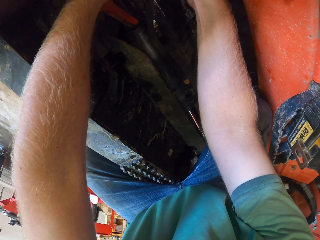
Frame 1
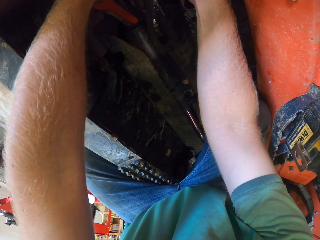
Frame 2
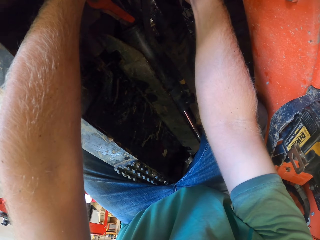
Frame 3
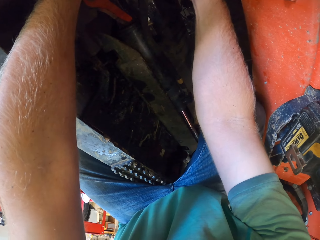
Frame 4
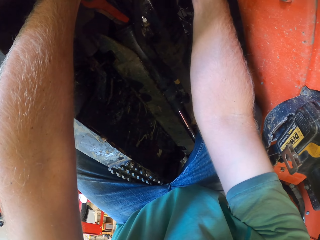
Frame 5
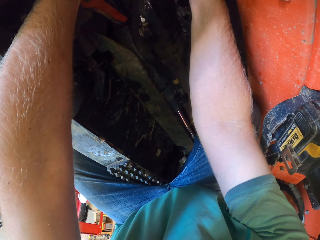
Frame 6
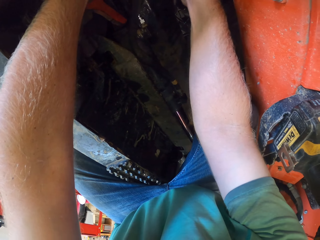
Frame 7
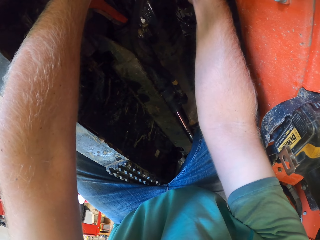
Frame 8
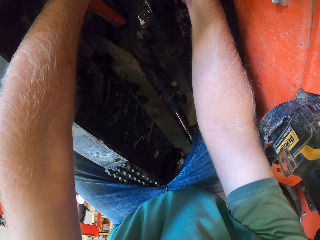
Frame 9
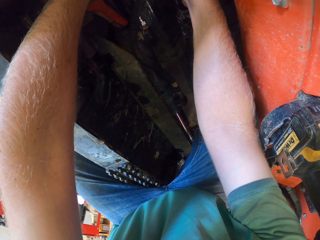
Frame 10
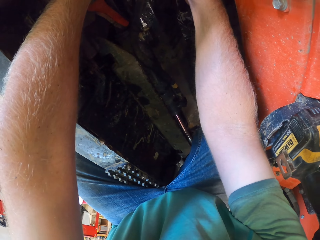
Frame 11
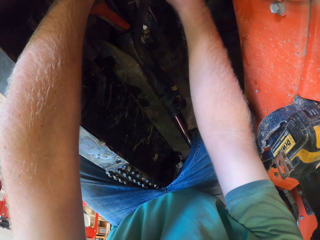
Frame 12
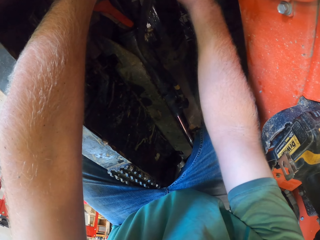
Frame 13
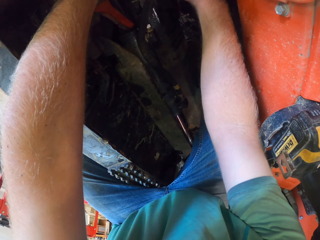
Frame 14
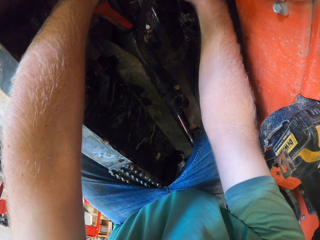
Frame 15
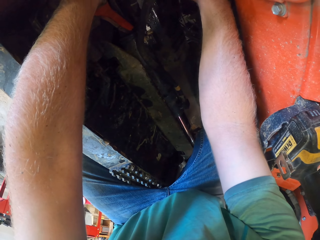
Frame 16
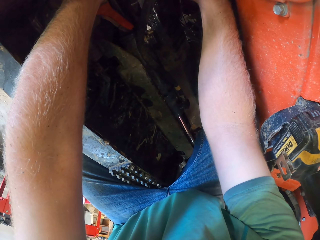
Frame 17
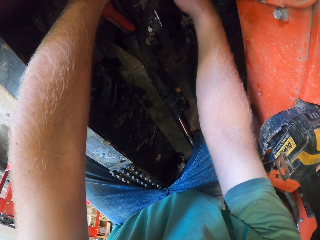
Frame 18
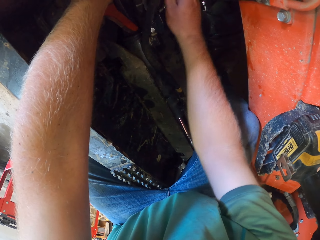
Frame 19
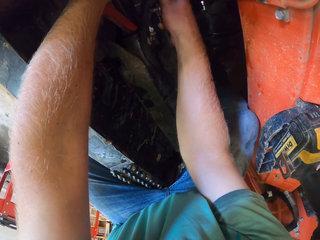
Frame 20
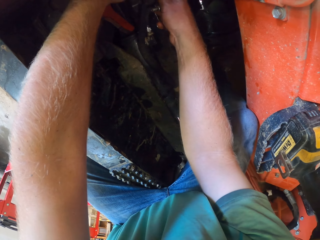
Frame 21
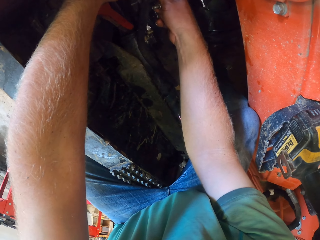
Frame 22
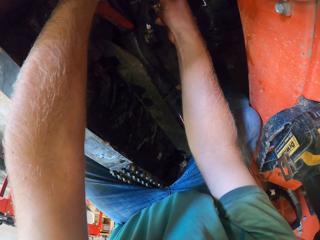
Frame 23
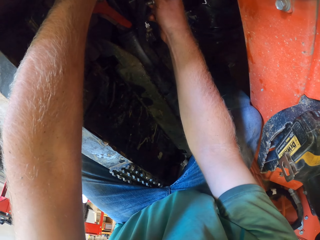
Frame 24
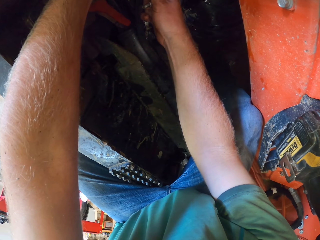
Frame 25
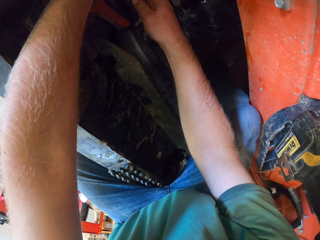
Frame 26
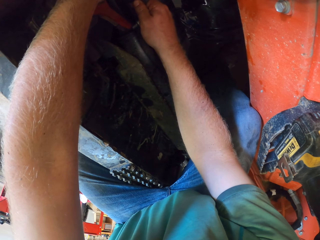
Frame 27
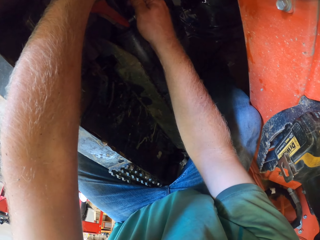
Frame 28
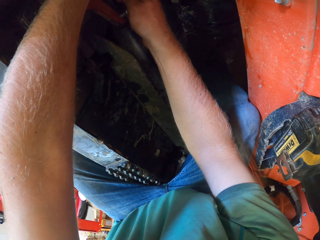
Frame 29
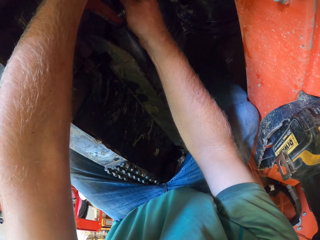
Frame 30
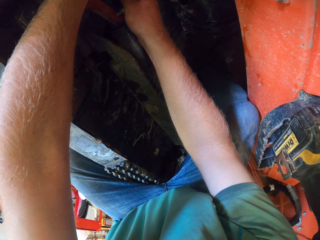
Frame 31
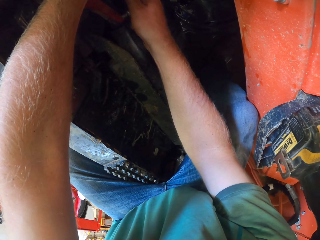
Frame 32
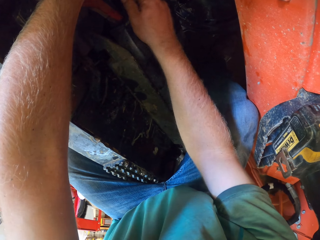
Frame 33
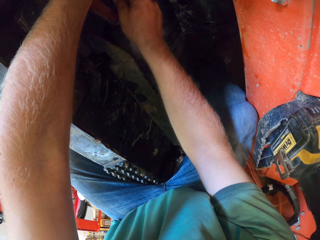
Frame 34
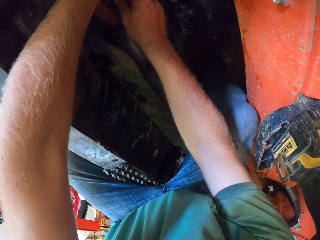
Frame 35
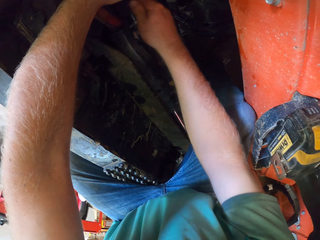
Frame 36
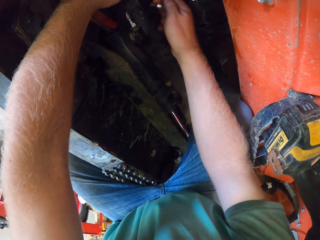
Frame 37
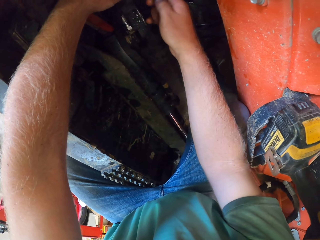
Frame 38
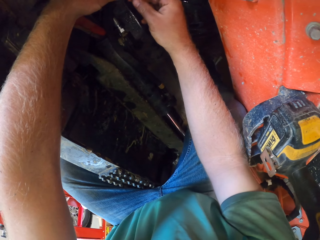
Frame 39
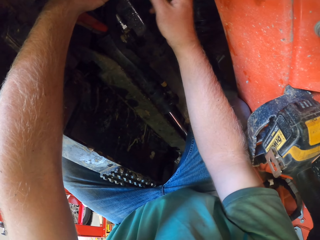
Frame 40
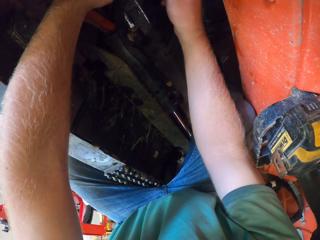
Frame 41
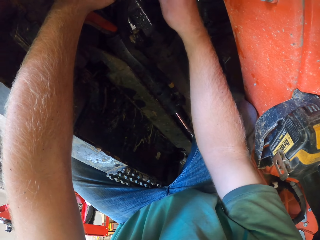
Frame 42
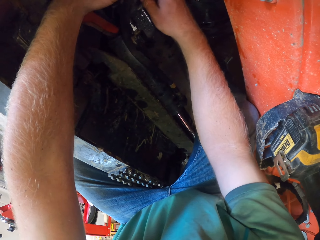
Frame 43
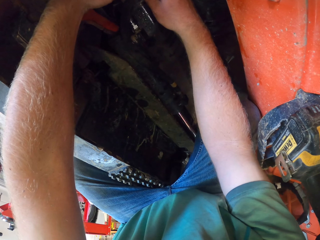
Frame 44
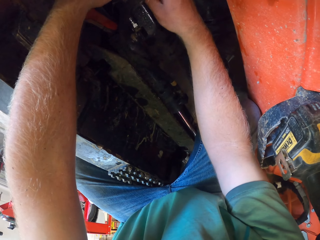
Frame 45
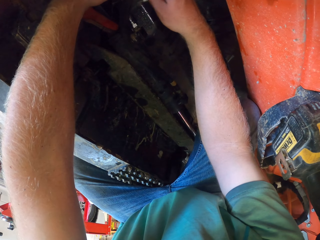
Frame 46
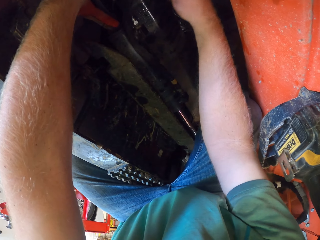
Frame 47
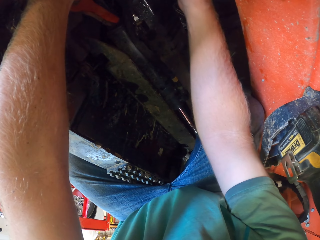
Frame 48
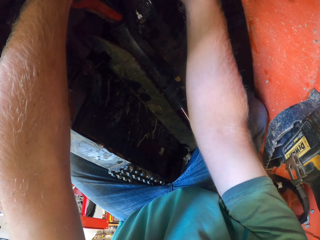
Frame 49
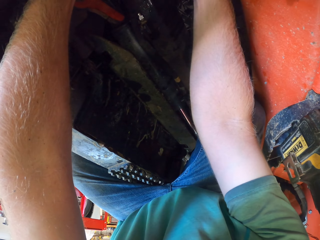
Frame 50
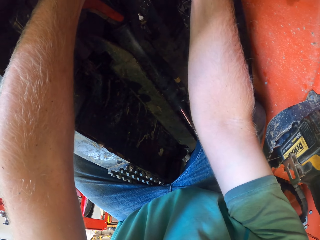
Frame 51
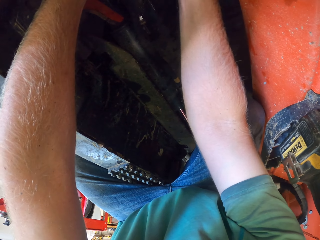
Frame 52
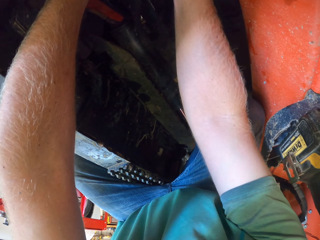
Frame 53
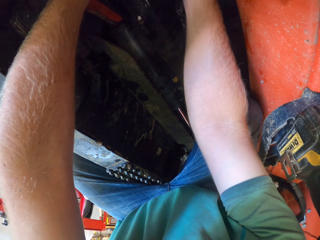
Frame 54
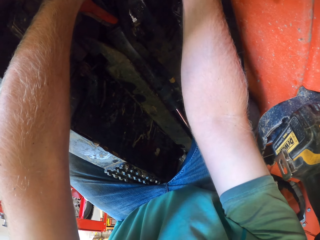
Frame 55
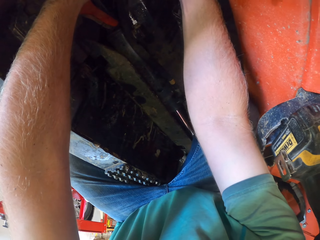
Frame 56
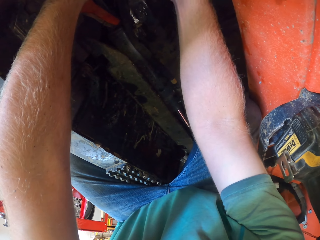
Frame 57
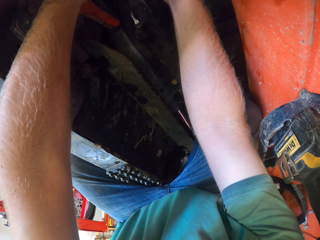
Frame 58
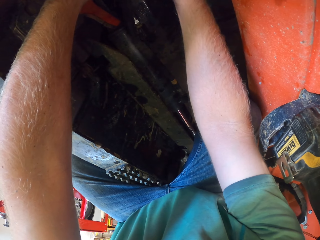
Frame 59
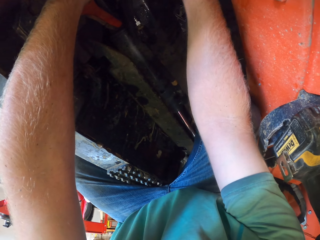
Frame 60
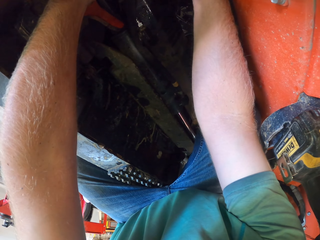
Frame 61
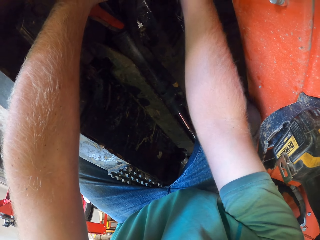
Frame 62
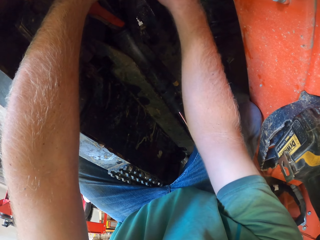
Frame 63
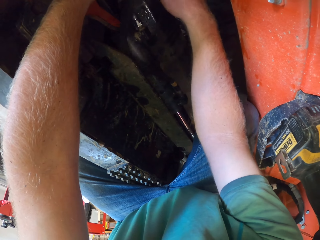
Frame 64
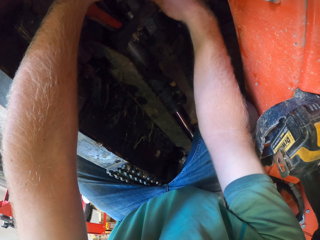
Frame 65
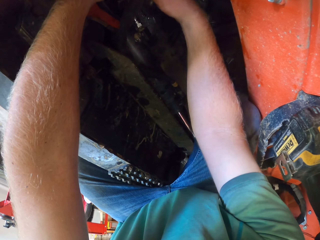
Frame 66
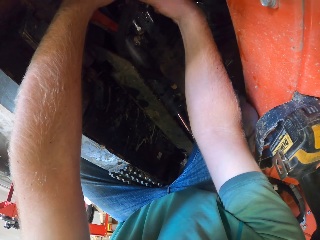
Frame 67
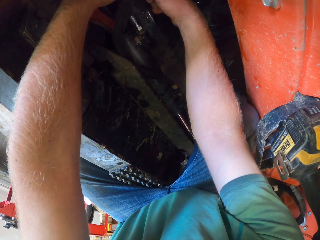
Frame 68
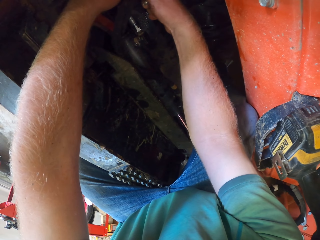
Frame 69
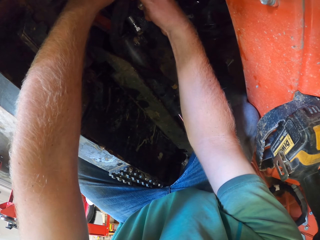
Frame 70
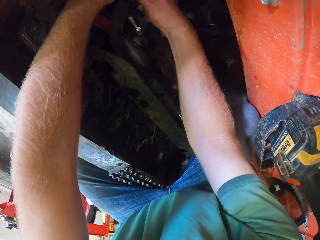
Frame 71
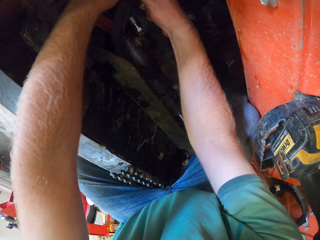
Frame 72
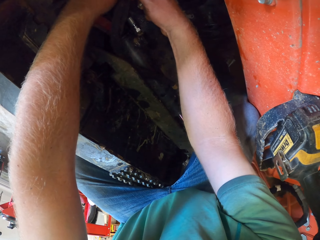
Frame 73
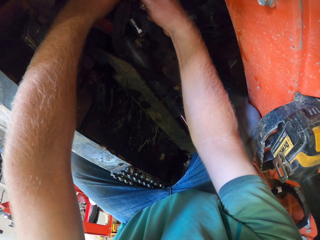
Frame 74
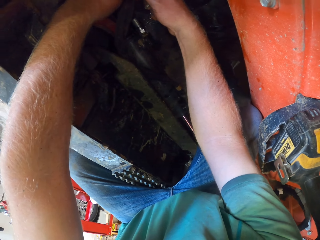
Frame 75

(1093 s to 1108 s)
The camera wearer fixes the bolt holder. They pick up a bolt with the right hand. They fix the bolt with the right hand.

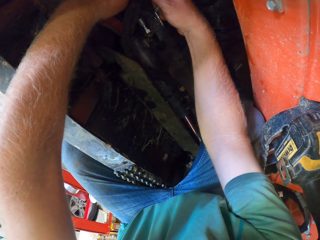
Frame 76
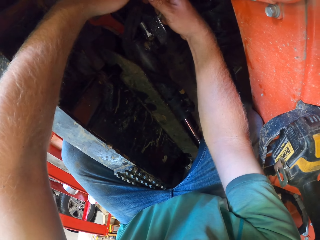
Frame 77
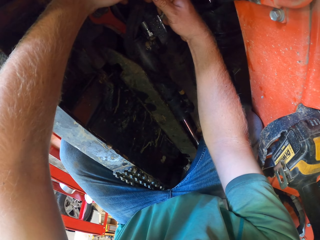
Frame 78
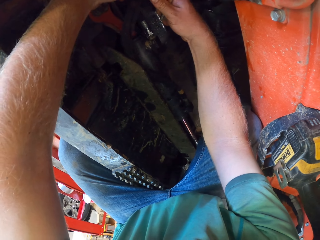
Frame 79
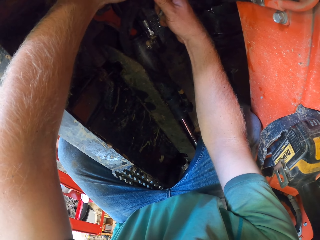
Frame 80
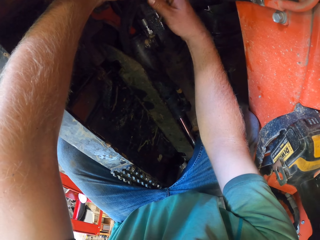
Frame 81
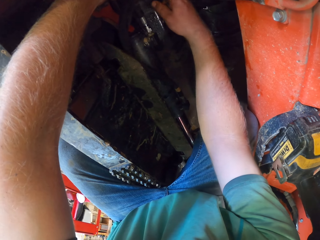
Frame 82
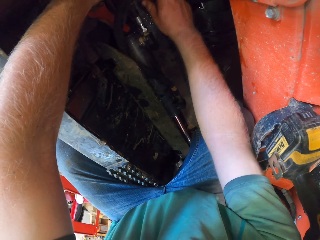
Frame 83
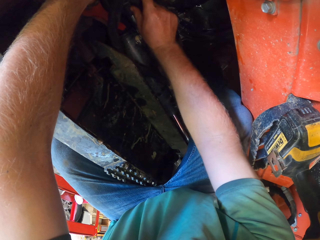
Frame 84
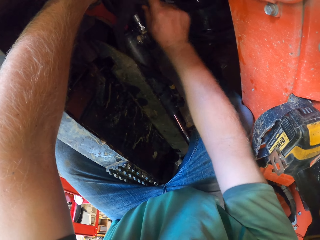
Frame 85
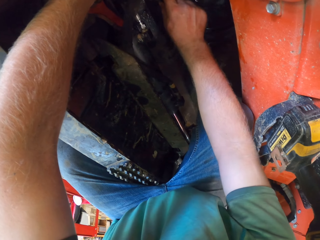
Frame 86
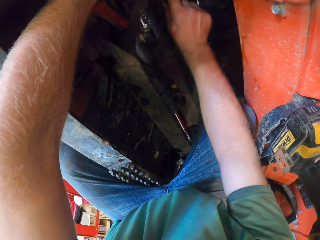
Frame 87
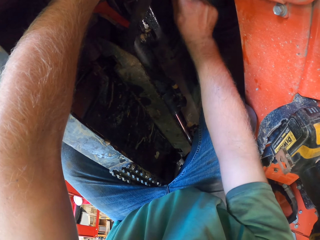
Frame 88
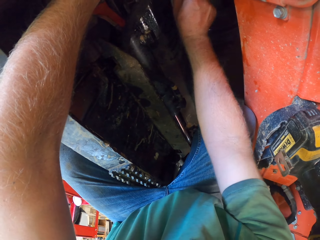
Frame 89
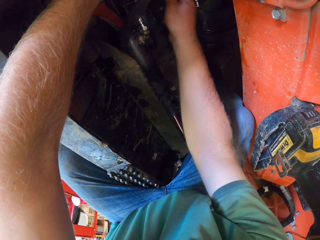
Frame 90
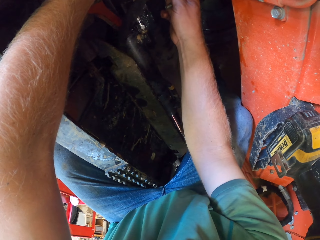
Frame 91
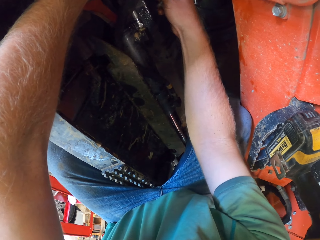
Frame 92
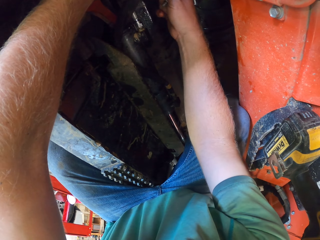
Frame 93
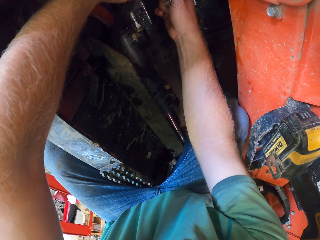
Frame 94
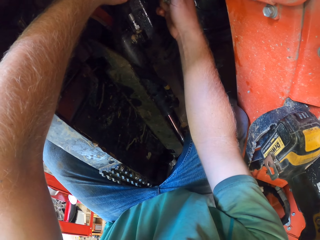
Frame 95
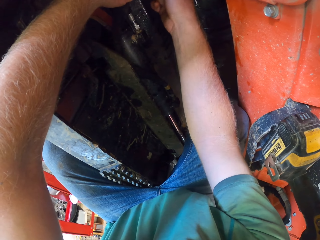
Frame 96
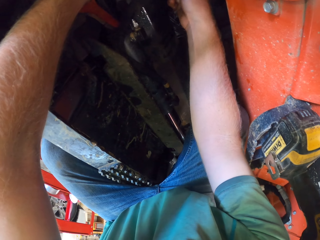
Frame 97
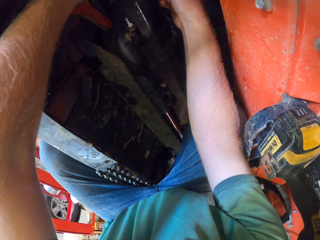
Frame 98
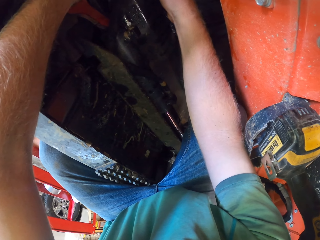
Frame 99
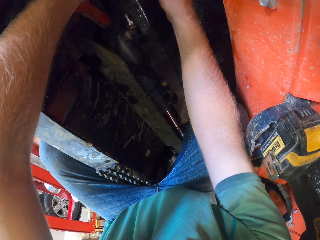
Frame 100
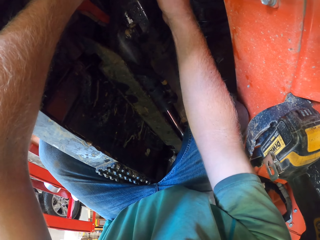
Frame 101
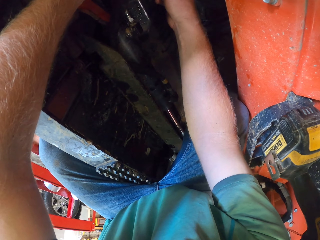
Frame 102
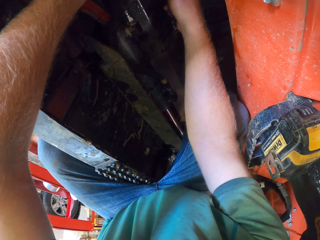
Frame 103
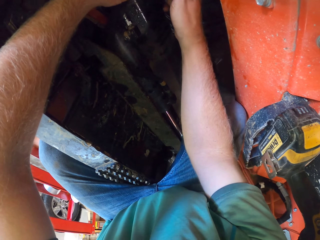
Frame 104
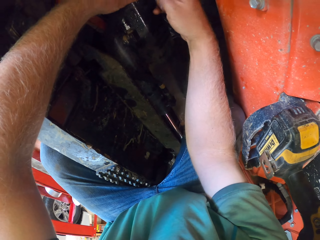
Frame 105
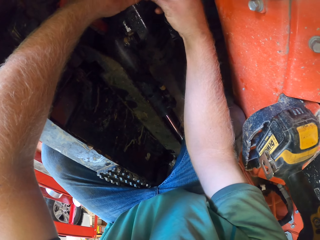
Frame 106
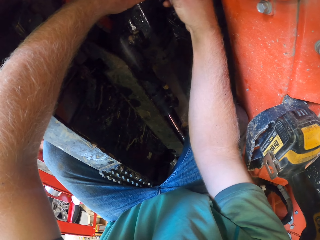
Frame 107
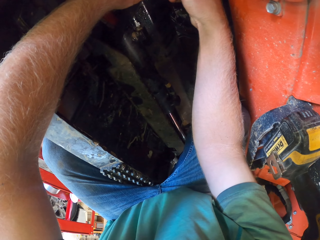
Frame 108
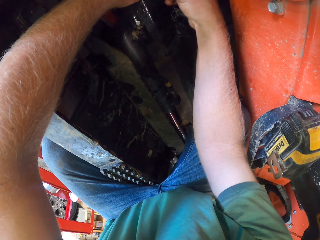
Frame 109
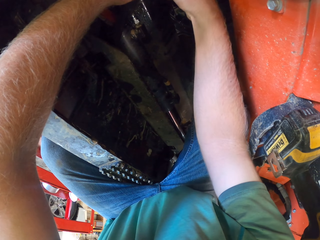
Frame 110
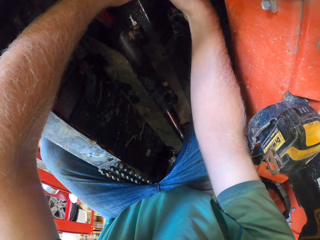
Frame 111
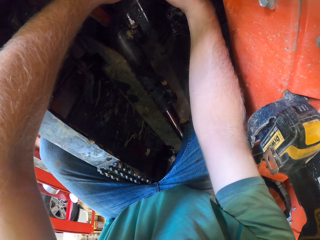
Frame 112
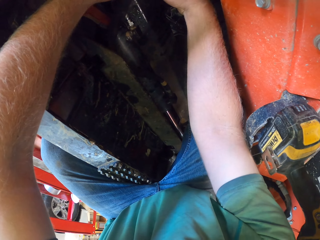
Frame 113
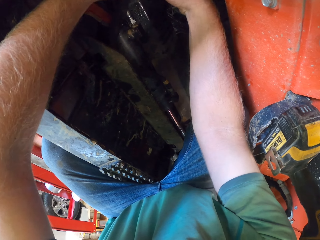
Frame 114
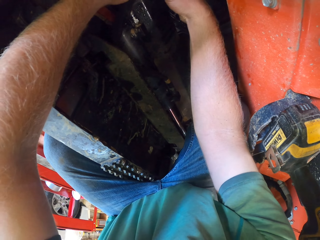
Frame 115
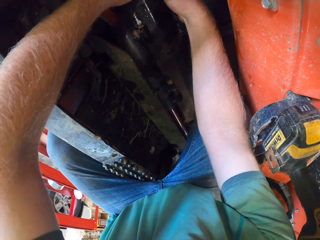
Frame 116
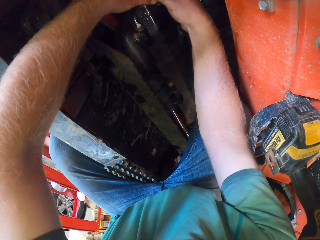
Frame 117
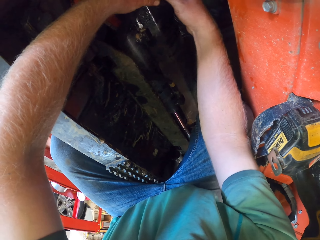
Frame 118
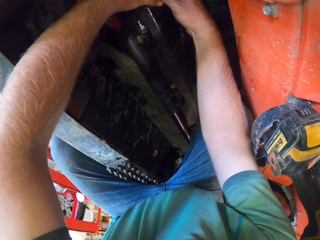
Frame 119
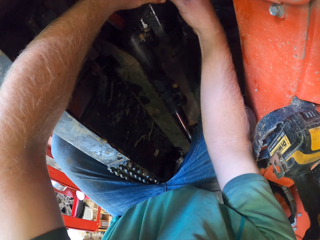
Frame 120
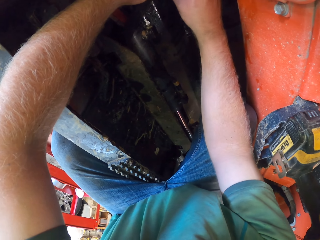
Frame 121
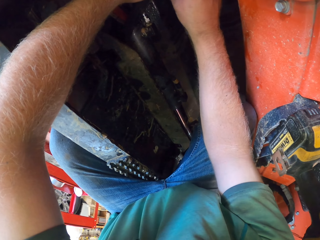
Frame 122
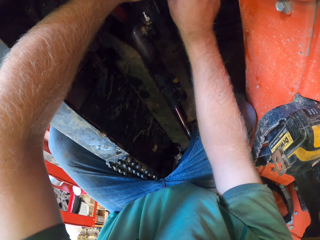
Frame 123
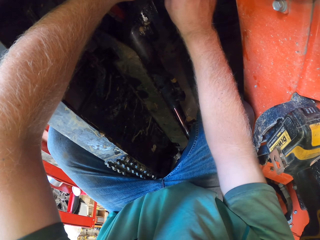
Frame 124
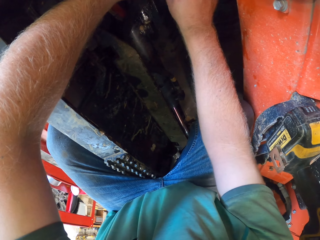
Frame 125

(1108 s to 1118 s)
The camera wearer tightens.
